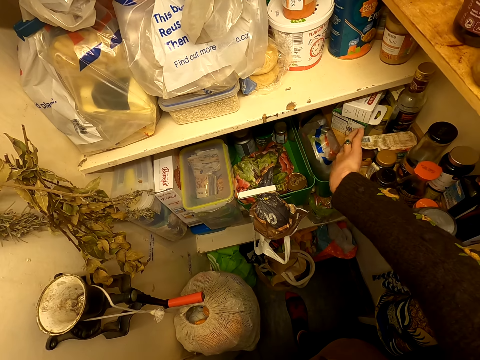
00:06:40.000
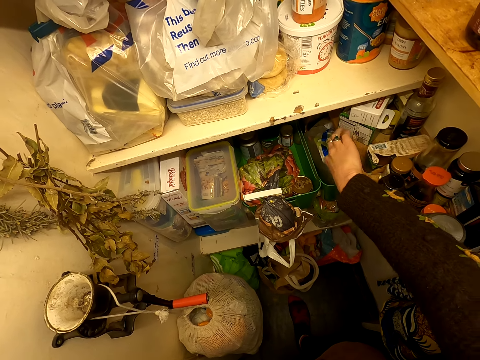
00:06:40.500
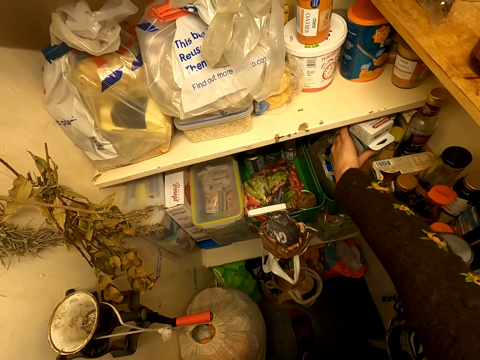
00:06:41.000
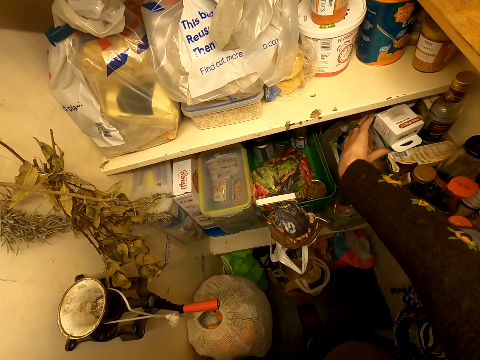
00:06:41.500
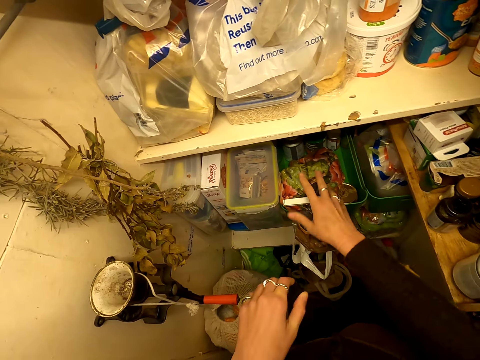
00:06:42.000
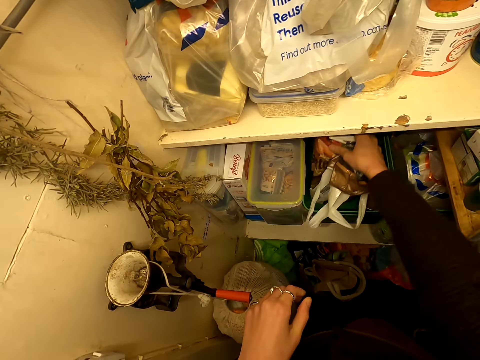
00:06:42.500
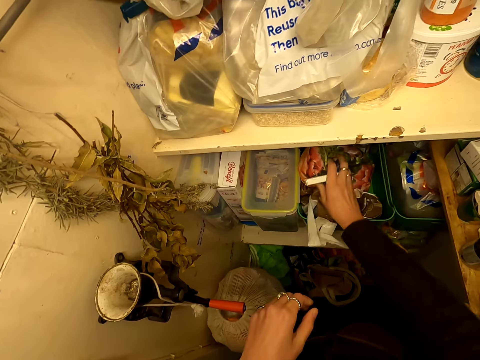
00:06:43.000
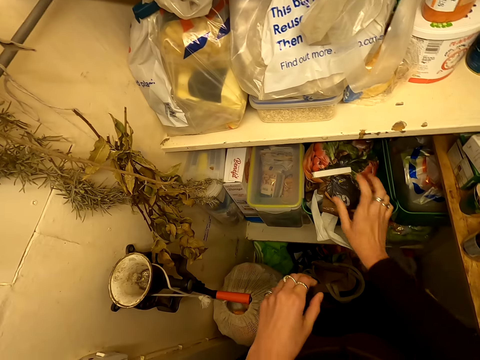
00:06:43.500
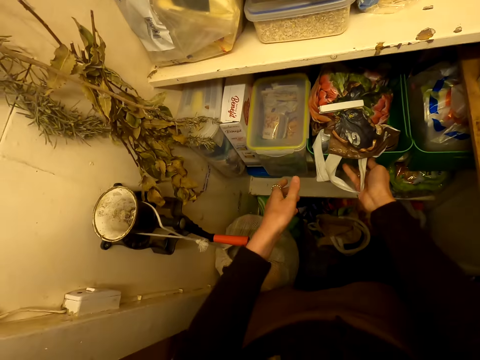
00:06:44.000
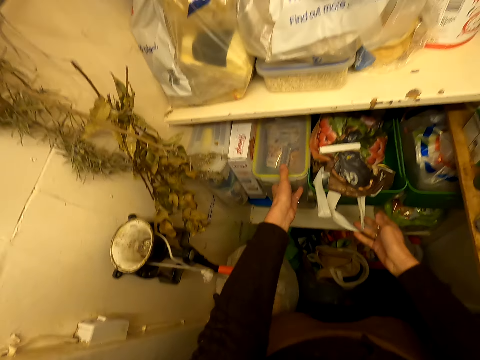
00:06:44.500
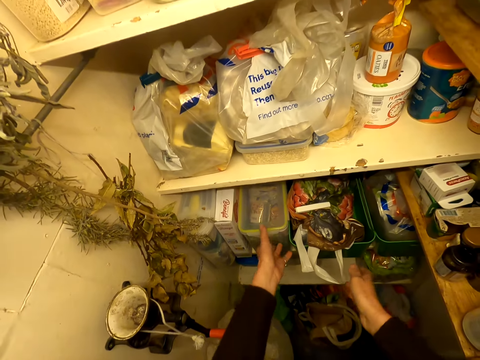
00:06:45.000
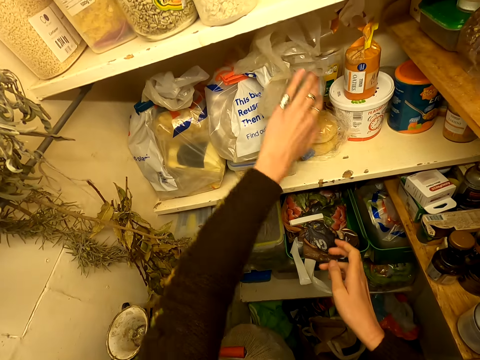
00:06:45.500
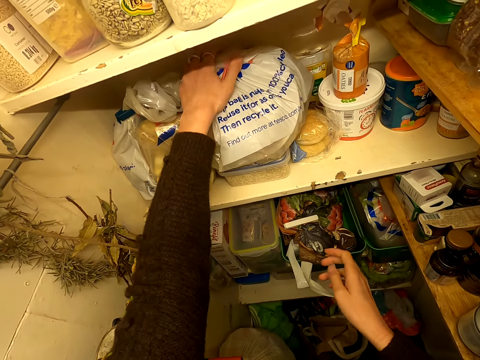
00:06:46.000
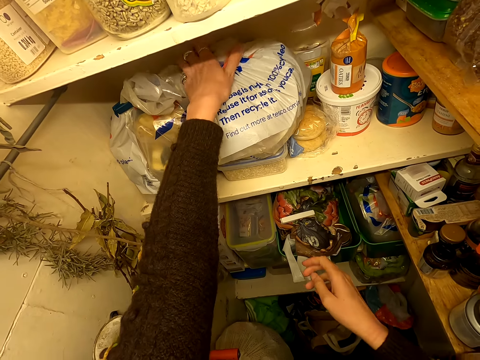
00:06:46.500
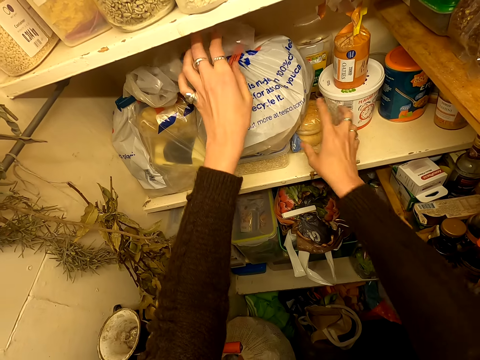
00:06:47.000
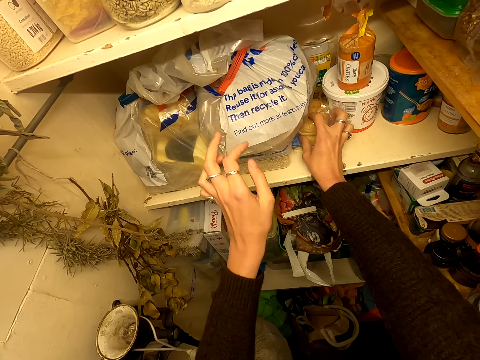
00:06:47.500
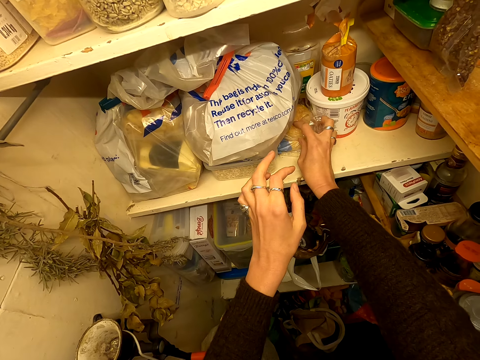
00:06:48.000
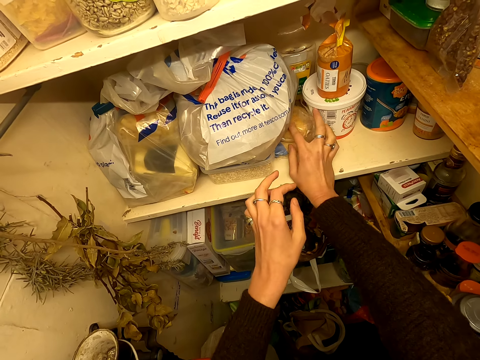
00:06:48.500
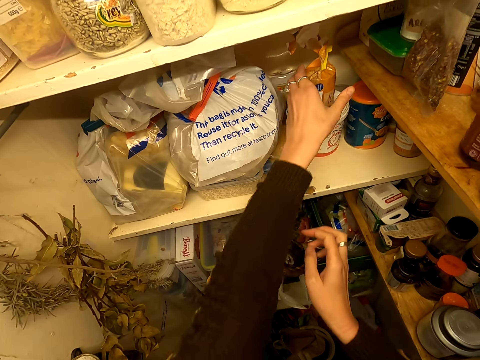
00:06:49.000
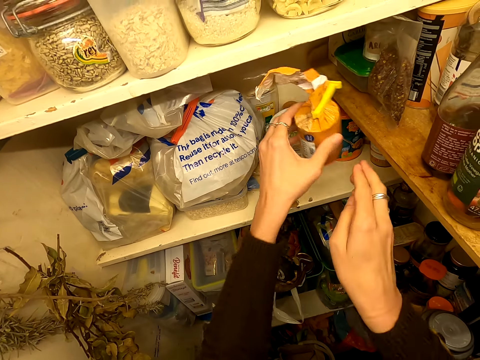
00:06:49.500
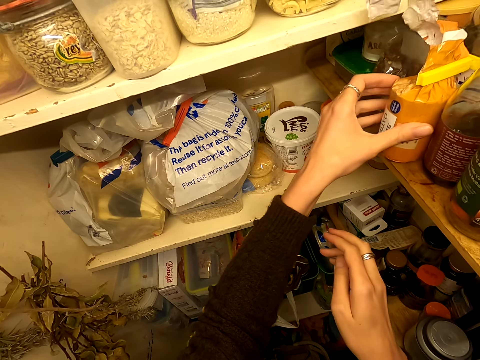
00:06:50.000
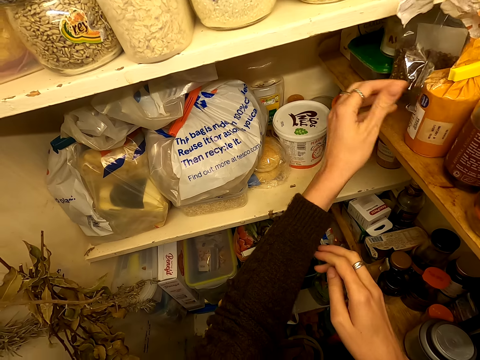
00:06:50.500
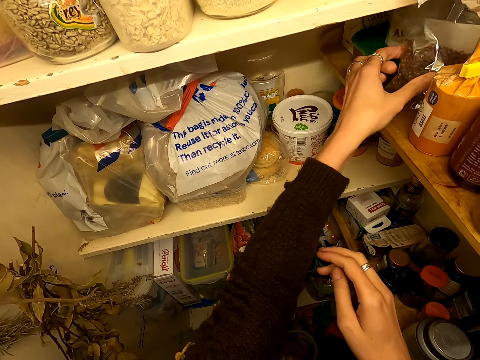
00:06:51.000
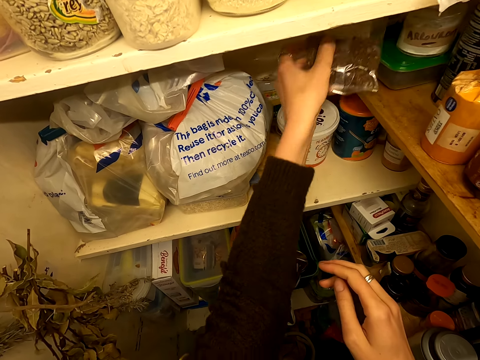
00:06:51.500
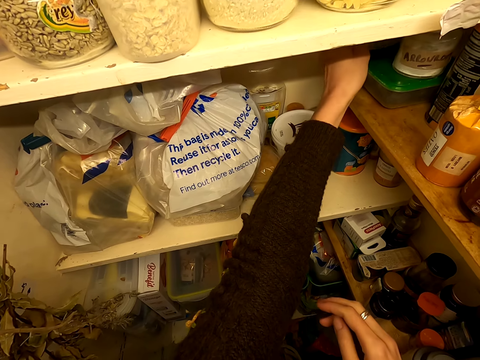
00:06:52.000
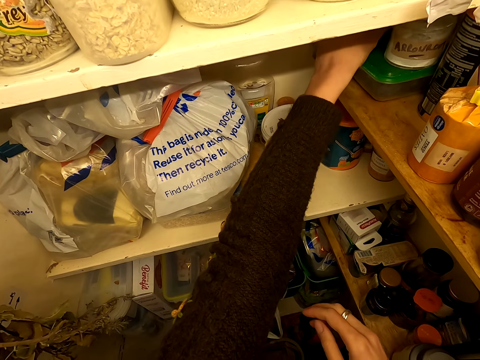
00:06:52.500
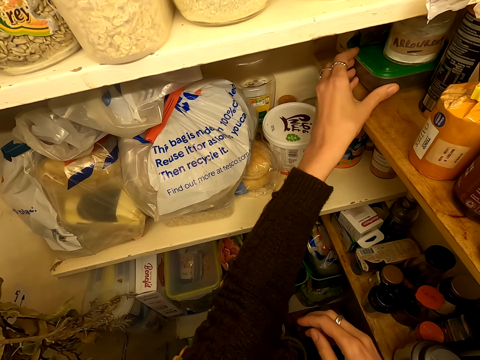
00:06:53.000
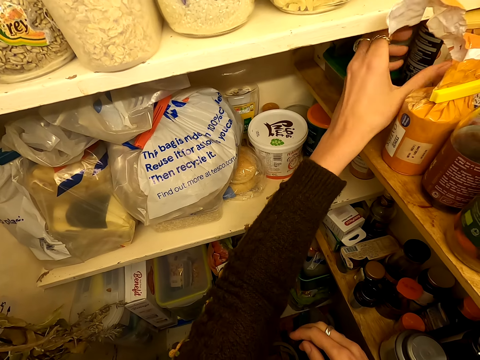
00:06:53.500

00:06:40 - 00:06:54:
The camera wearer adjusts packets on the shelf. They adjust a plastic bag in a container. They adjust the container on the shelf. They adjust the plastic bag on the shelf. They adjust cakes on the shelf. They pick the packet. They adjust the packet on the shelves. They place the packet on the shelf. They adjust the packet on the shelf.

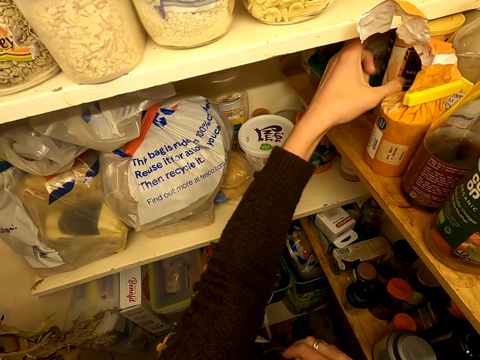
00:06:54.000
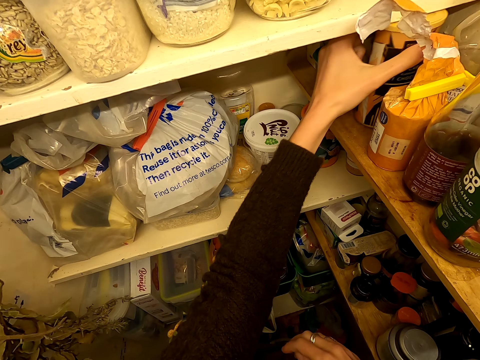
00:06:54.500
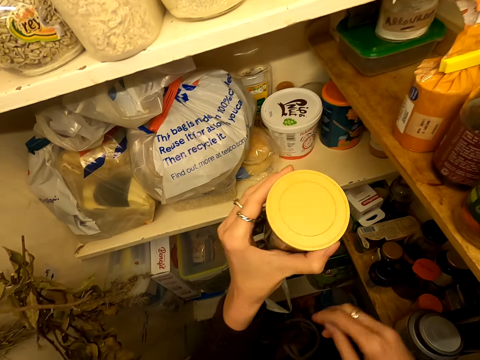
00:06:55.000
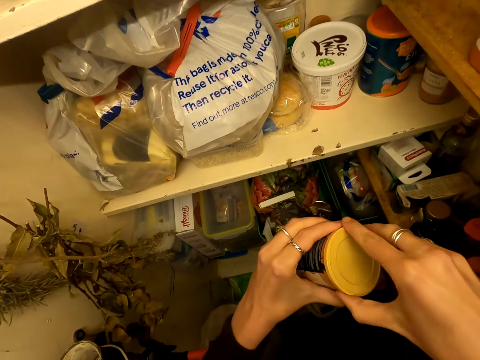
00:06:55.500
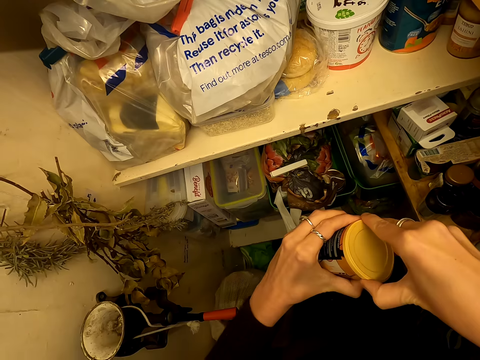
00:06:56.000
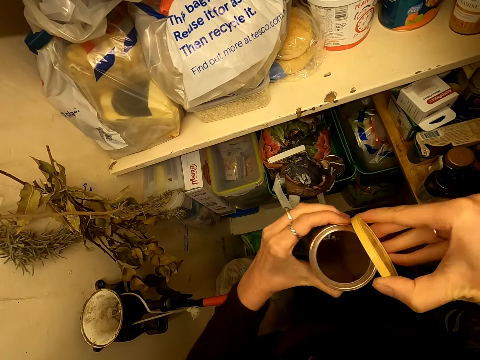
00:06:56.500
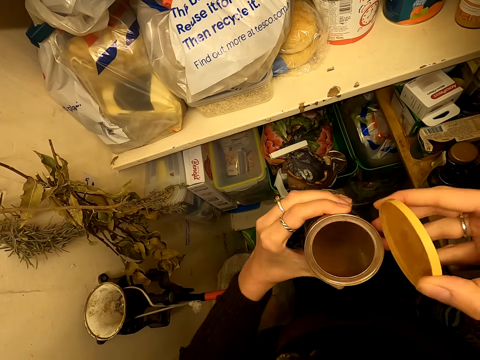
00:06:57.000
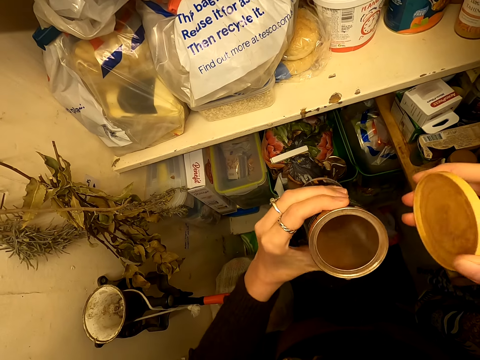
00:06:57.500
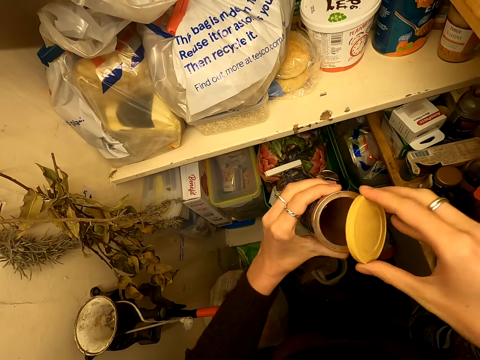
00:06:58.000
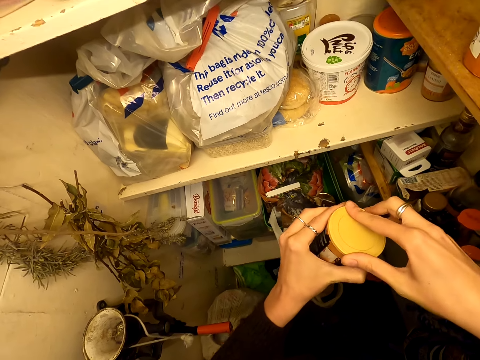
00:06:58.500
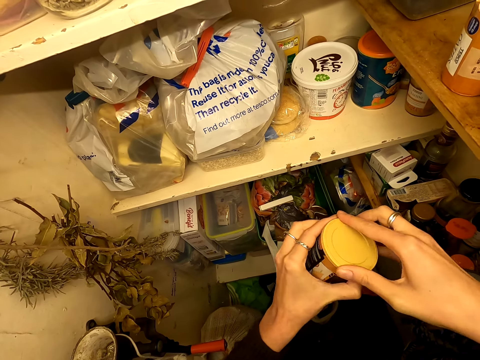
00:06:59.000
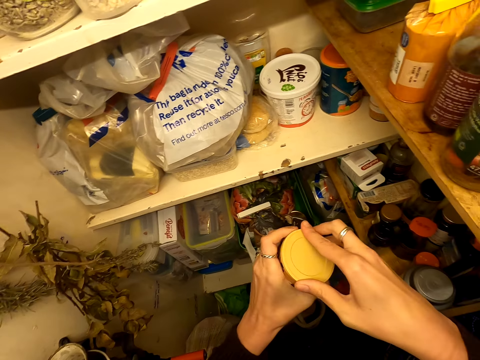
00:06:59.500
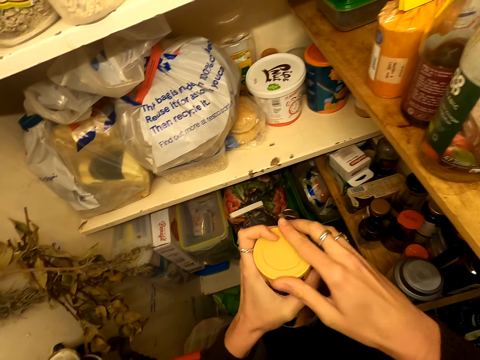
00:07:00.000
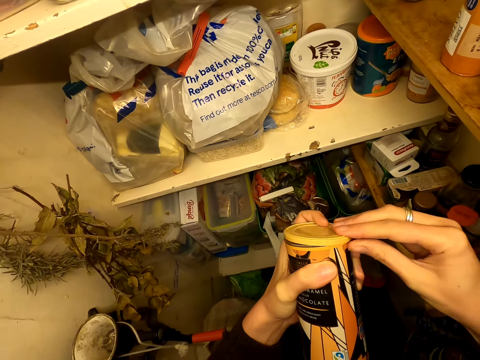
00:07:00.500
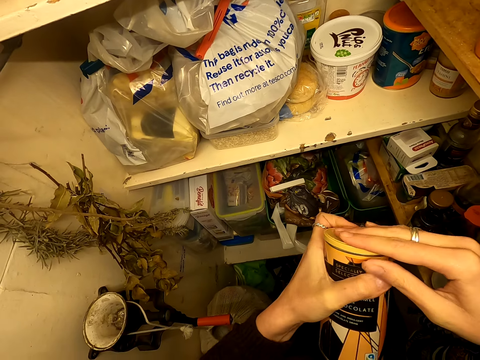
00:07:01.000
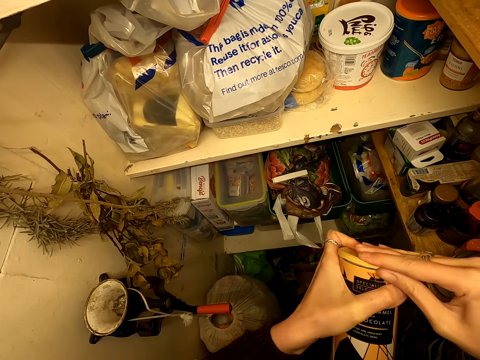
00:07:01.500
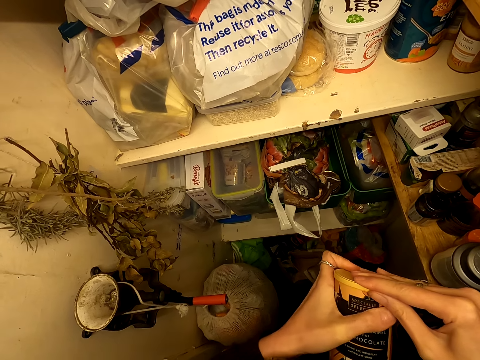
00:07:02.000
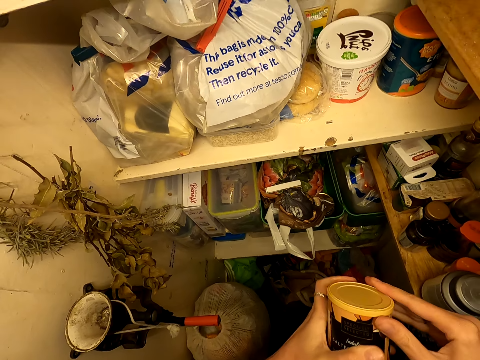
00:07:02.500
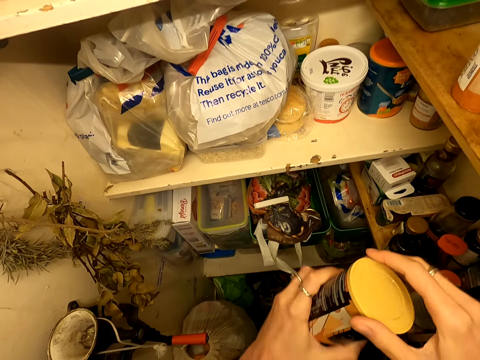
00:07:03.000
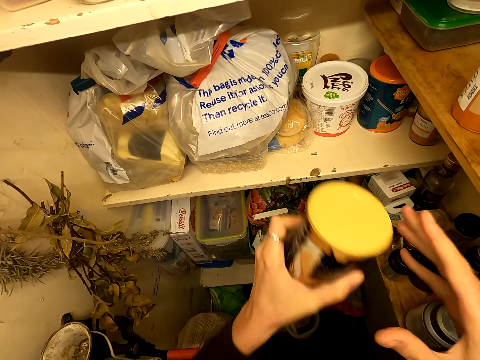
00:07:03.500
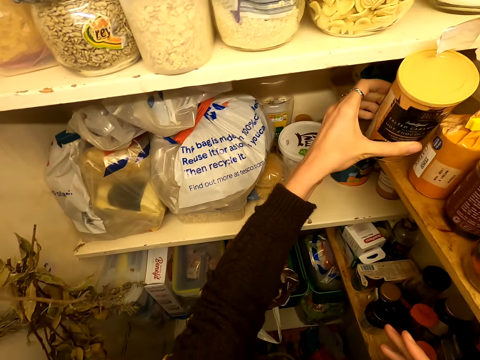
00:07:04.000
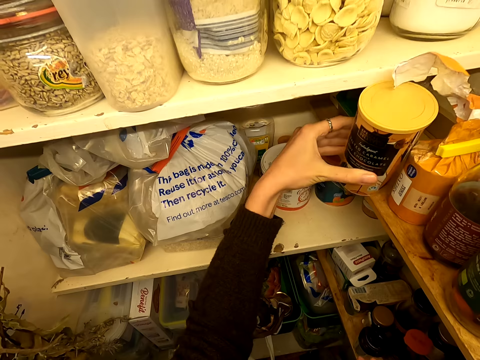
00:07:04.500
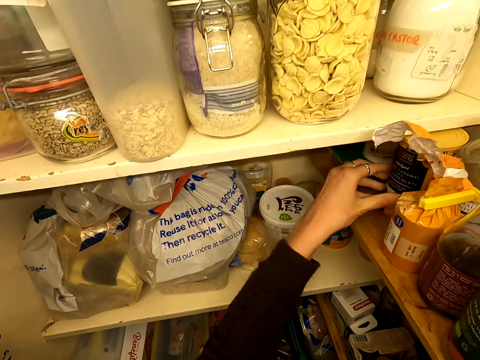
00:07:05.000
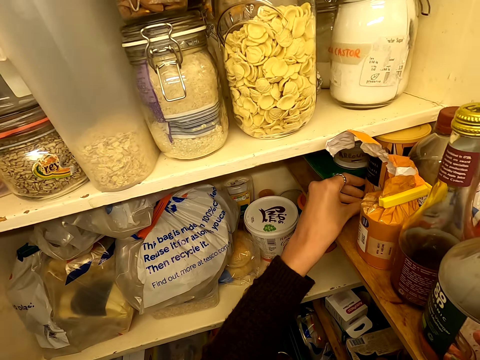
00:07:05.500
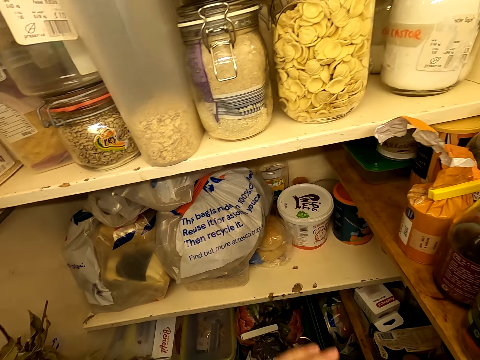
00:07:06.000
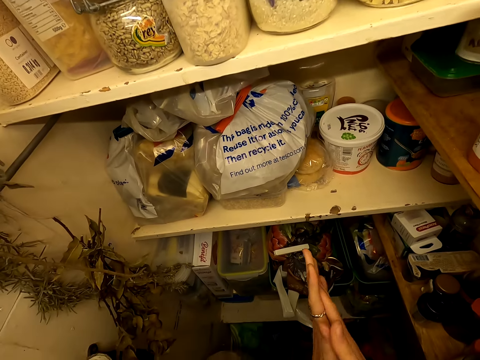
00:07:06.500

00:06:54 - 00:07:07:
The camera wearer picks a container on the shelf. They turn the container. They open the container. They view inside the container. They close the container. They put the container on the shelf.
